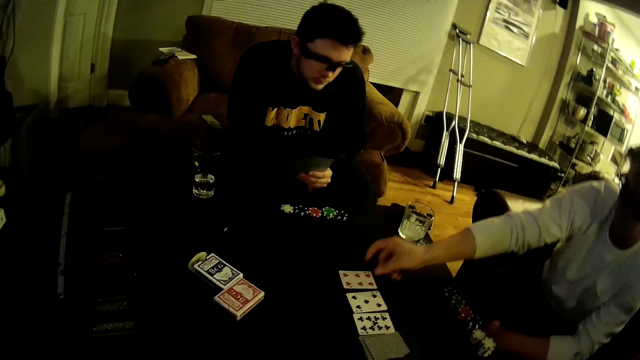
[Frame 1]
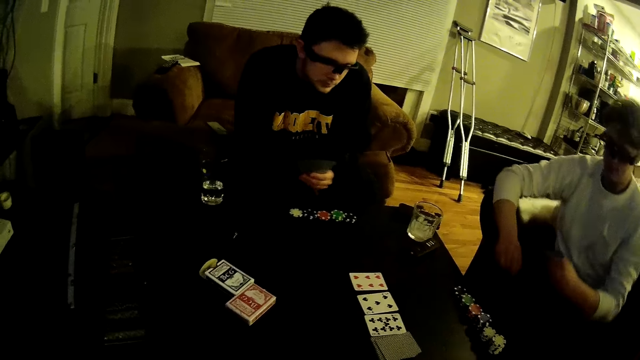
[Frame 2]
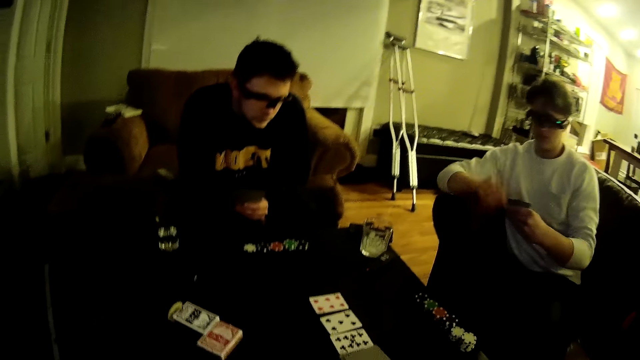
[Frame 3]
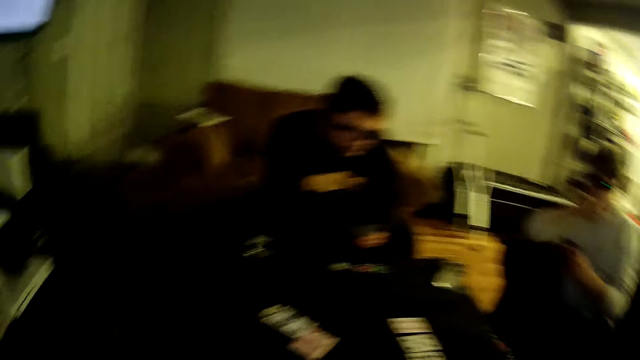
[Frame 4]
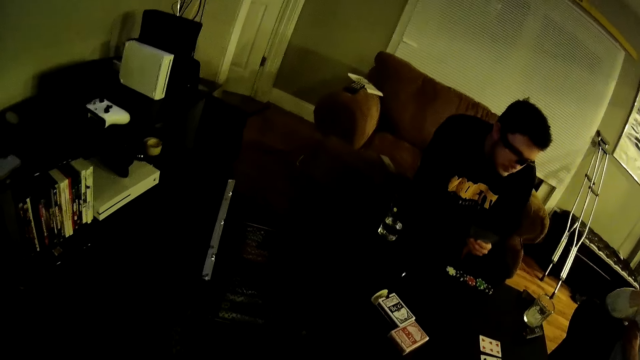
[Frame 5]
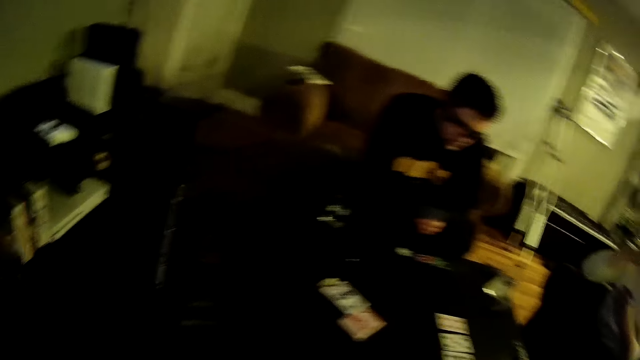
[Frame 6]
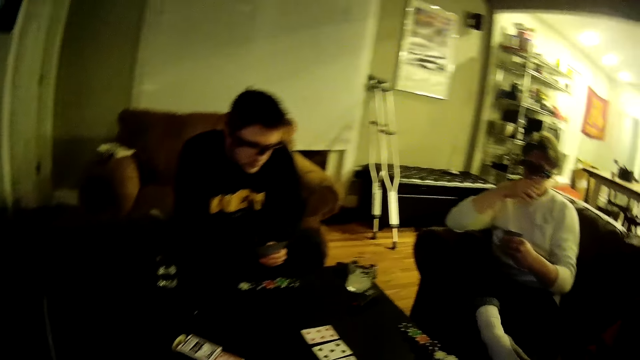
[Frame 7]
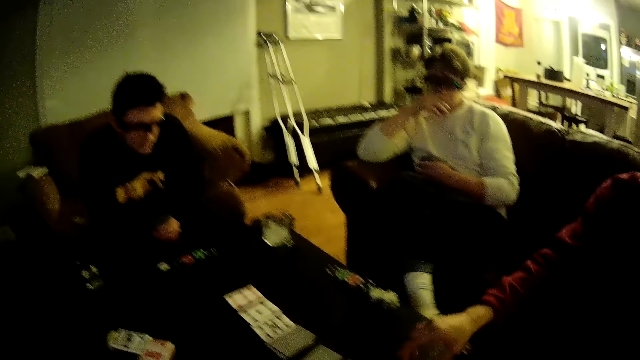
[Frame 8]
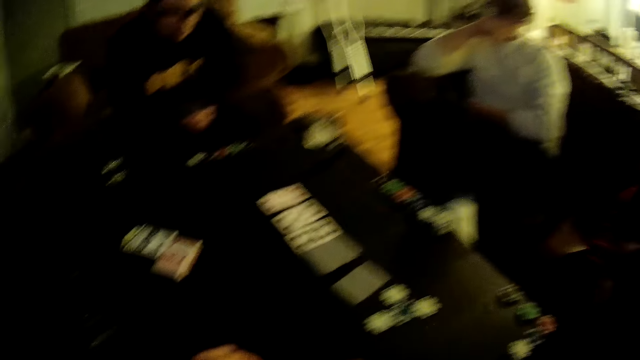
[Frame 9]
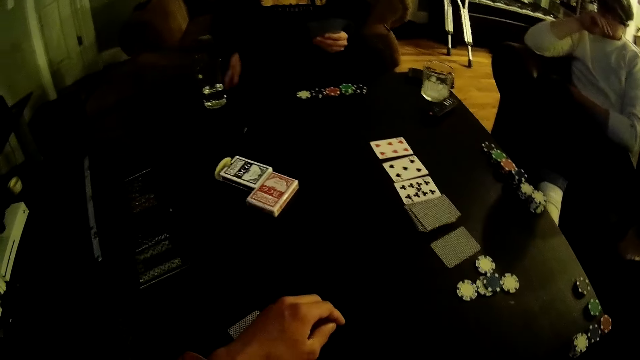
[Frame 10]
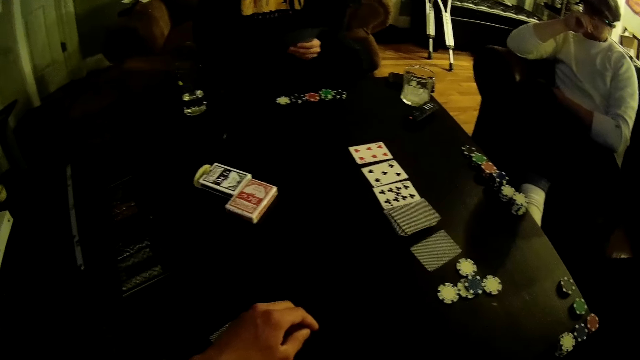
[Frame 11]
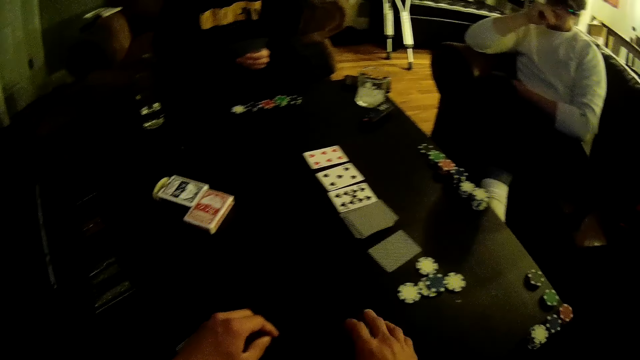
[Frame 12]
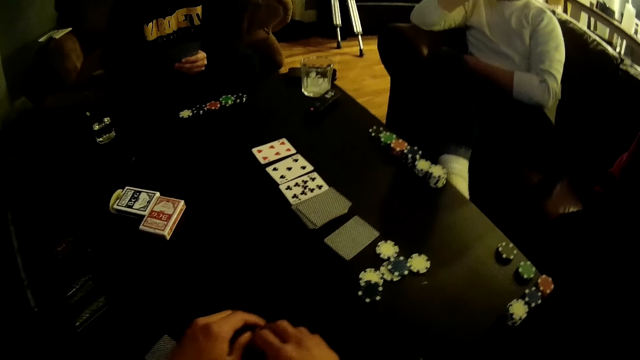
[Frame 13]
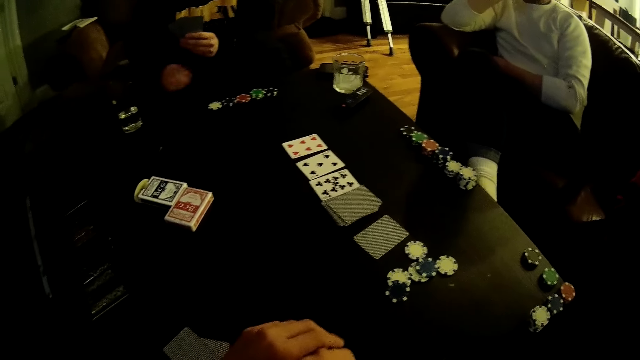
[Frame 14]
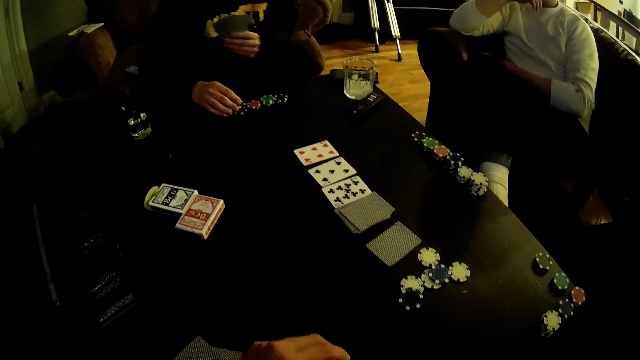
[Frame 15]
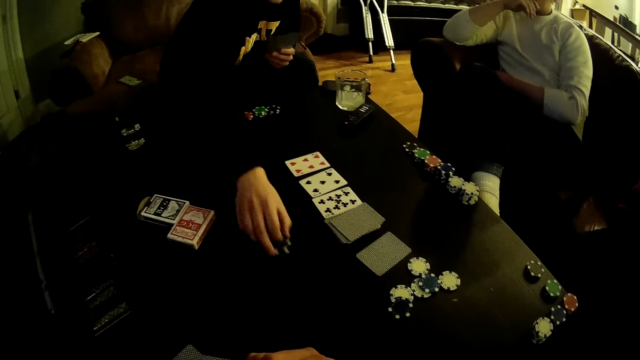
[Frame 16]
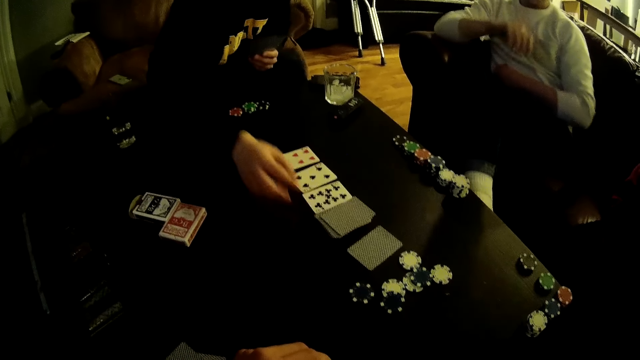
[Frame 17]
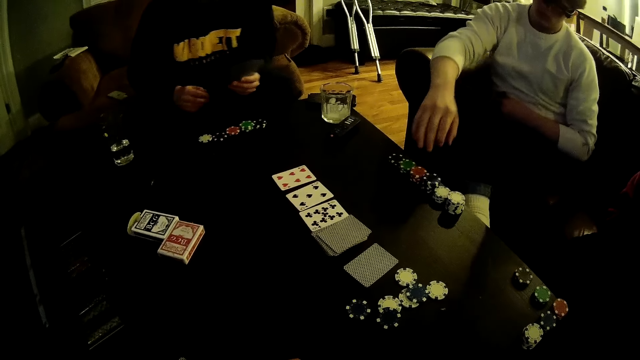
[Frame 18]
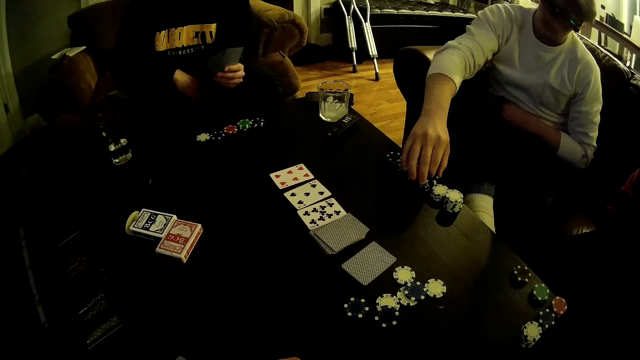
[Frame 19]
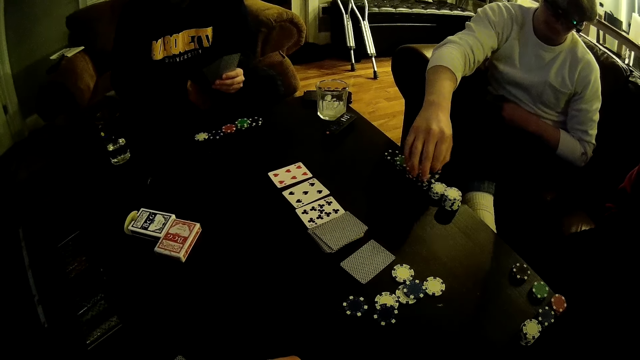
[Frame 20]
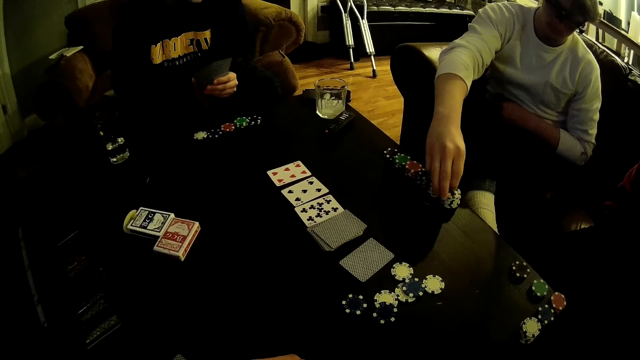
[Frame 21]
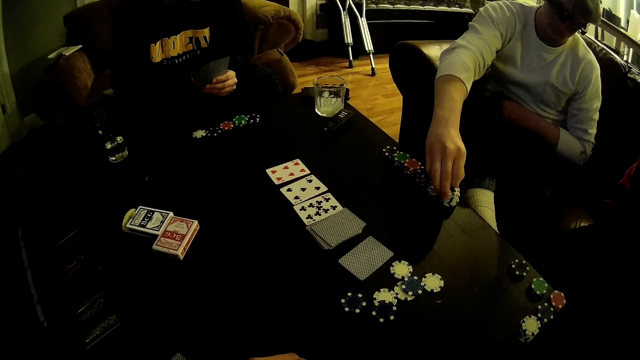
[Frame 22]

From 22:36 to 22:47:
A man drops a game disk at the centre of the table. The camera wearer drops a game disk at the centre of the table. Another man drops a game disk at the centre of the table. A third man picks poker chips from a stack of poker chips on the table with his right hand.

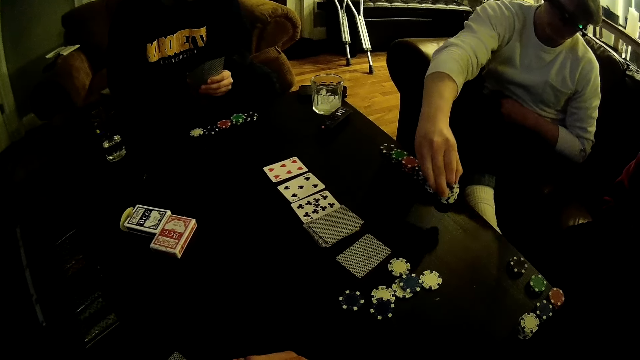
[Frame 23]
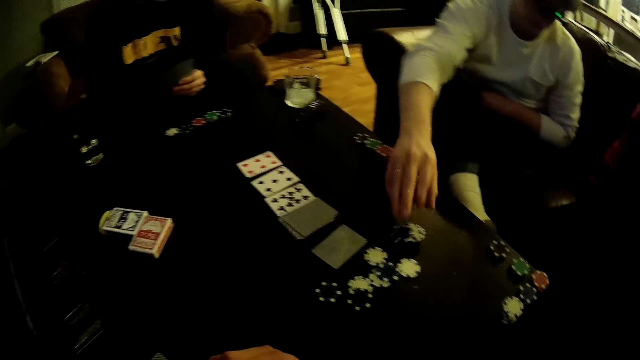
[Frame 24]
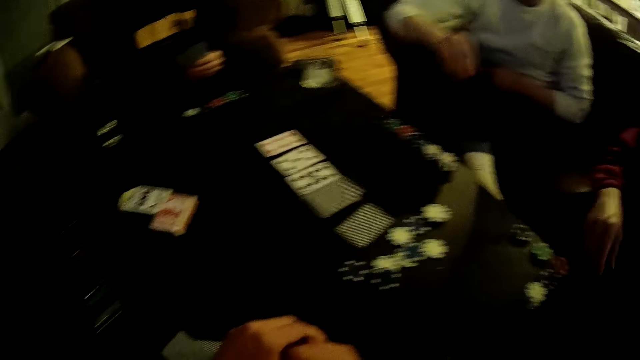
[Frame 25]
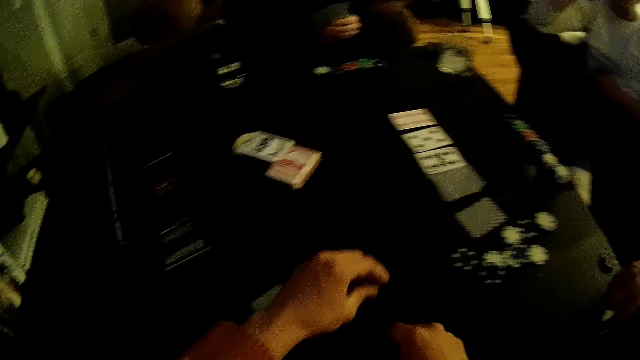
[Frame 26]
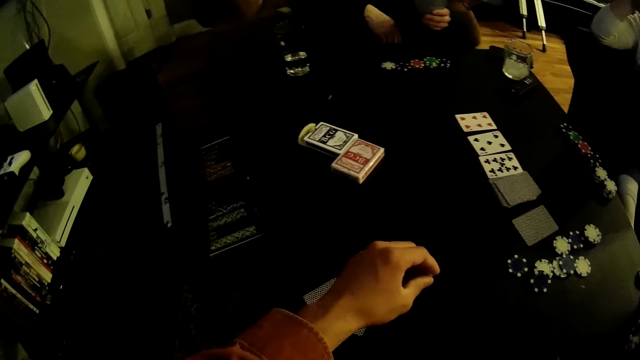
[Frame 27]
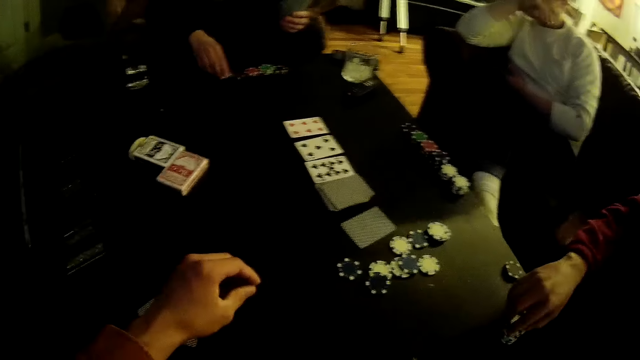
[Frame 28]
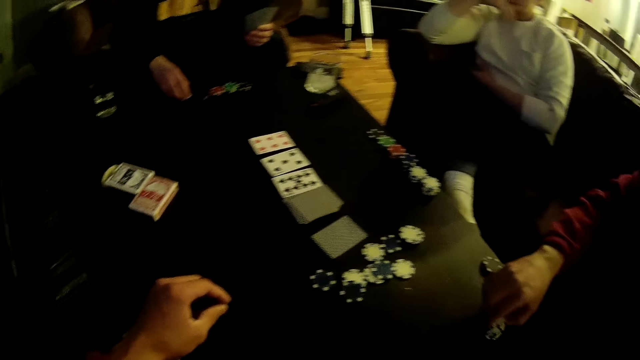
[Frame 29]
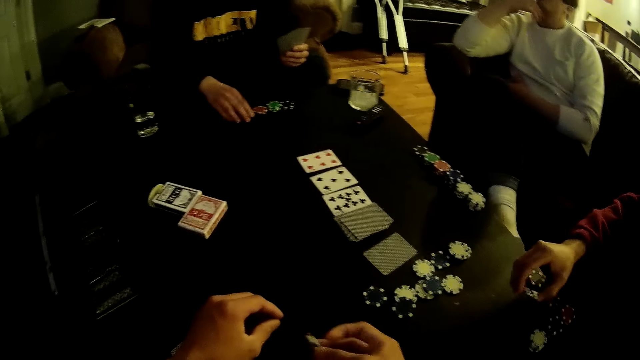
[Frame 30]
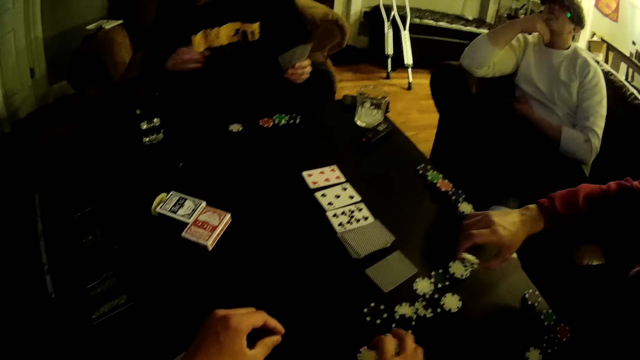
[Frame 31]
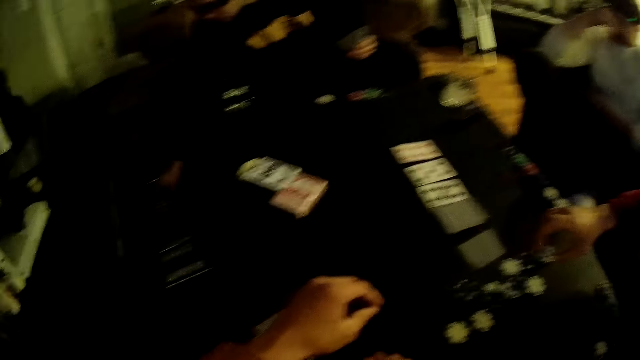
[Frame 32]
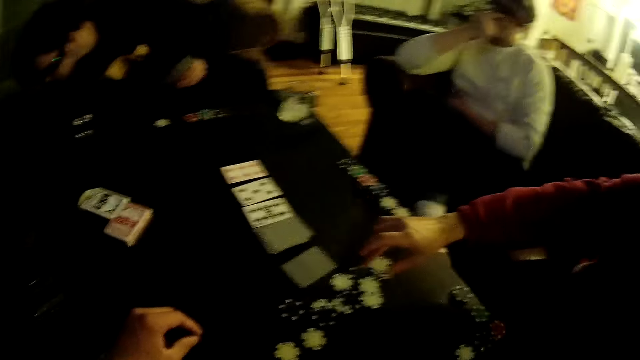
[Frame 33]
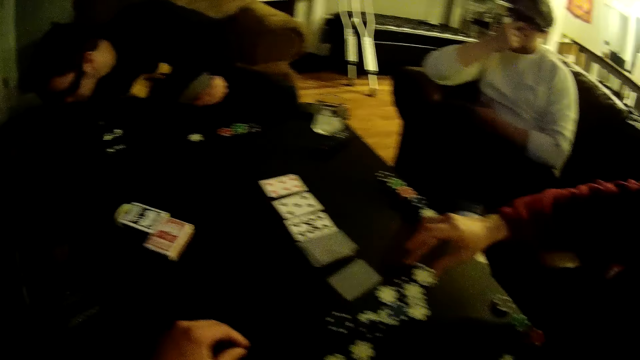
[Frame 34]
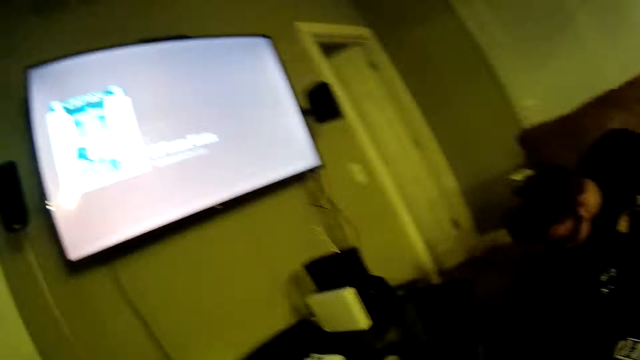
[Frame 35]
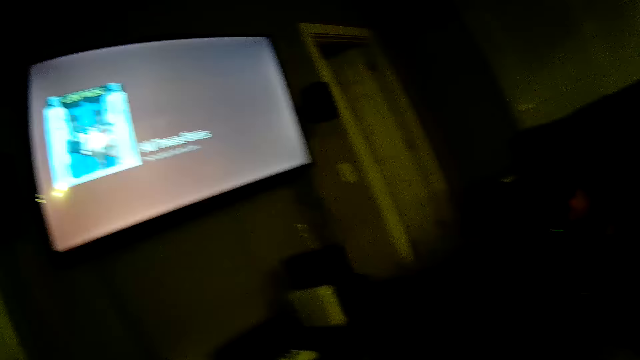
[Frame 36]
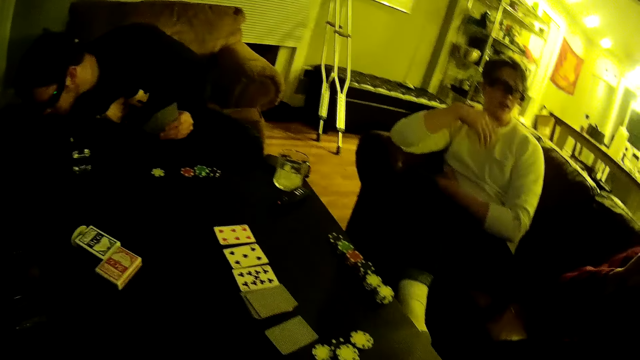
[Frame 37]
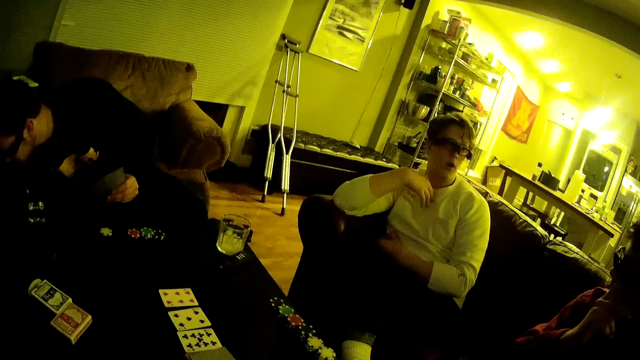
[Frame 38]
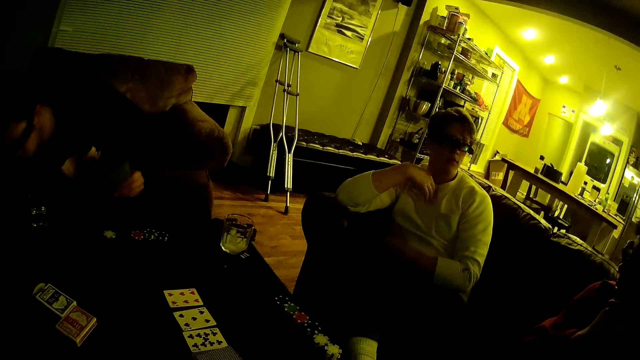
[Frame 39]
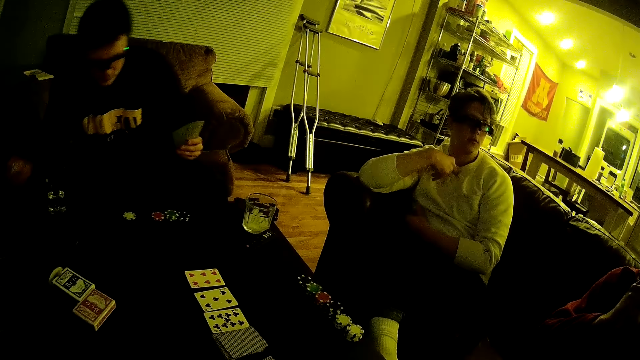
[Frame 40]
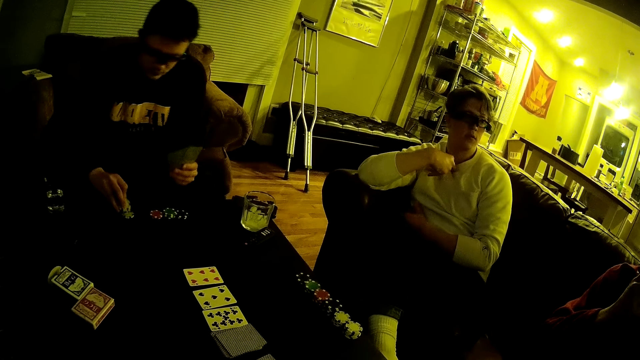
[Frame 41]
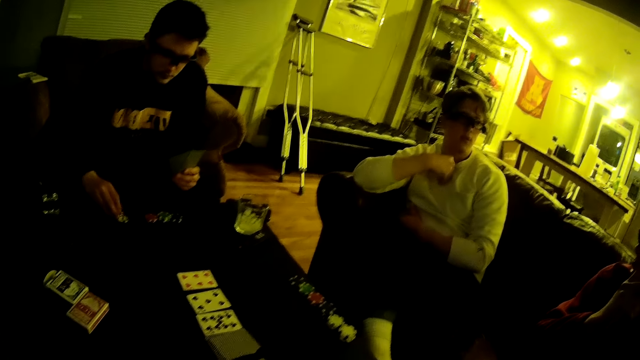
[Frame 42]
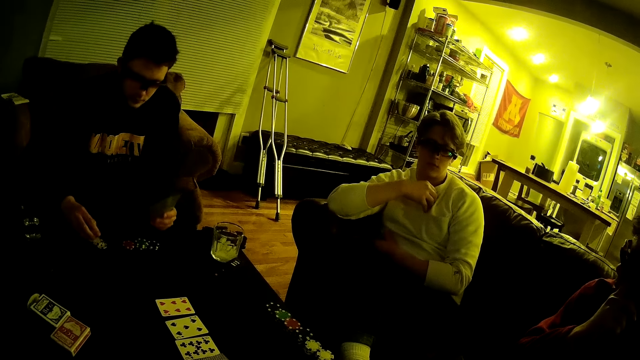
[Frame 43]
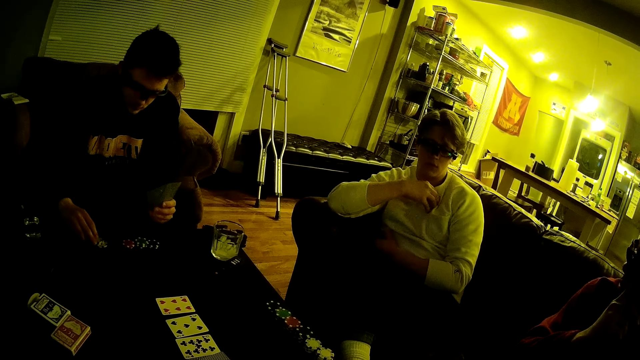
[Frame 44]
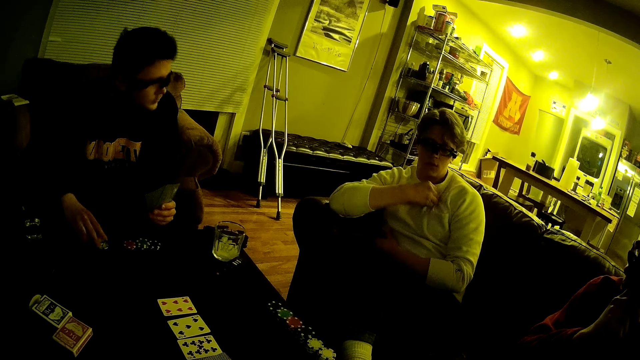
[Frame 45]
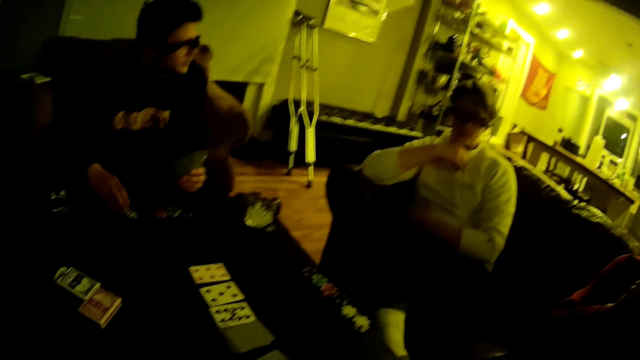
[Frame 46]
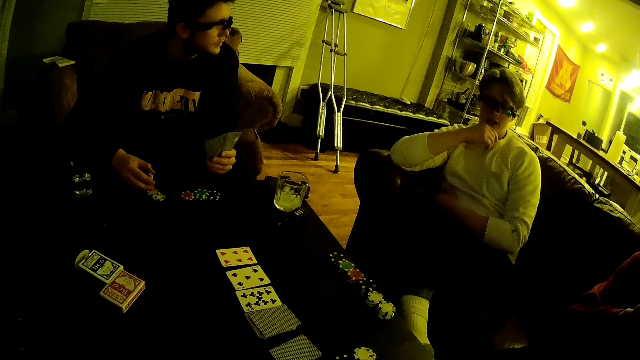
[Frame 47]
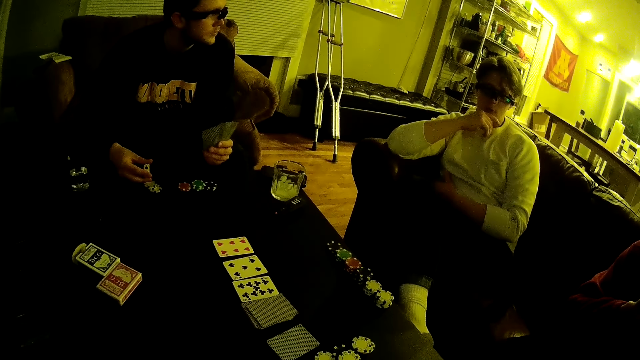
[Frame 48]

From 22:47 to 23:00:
A man tosses the poker chips in his right hand on the table. The camera wearer moves his hand. Another man picks poker chips from a stack of poker chips on the table with his right hand. The camera wearer tosses a poker chip on the table with his right hand. The second man drops the poker chips in his right hand on the table. A third man picks a poker dice. The first man touches his chest and converses with the second man. The third man places a poker chip in his right hand on a stack of poker chips on the table.
